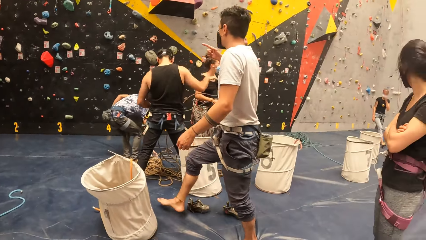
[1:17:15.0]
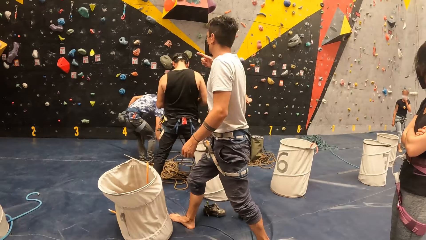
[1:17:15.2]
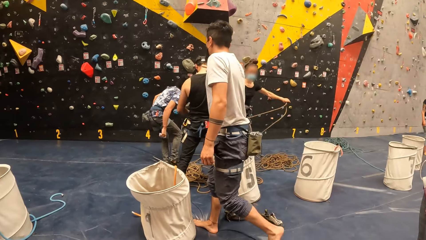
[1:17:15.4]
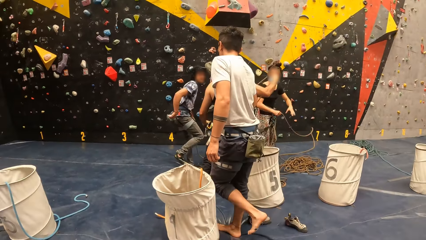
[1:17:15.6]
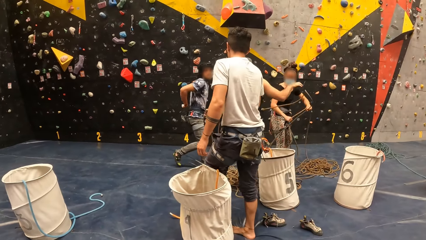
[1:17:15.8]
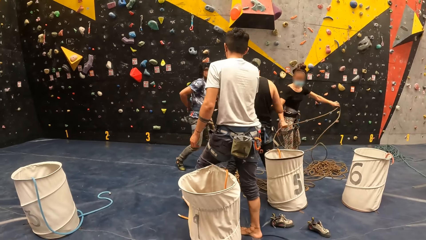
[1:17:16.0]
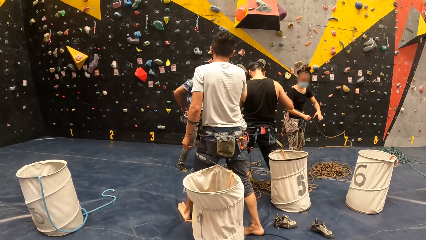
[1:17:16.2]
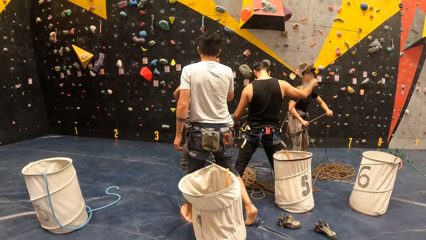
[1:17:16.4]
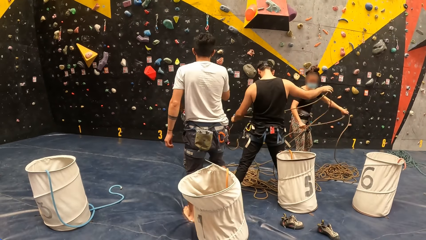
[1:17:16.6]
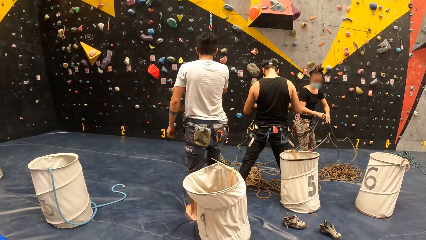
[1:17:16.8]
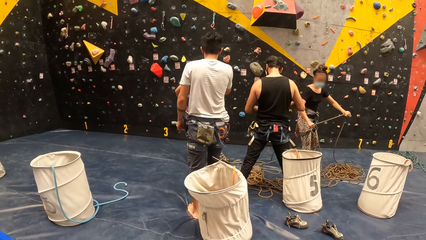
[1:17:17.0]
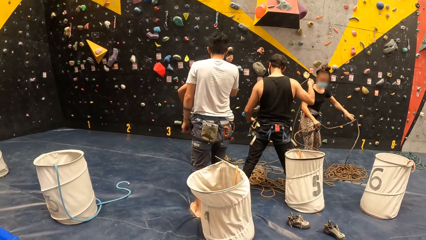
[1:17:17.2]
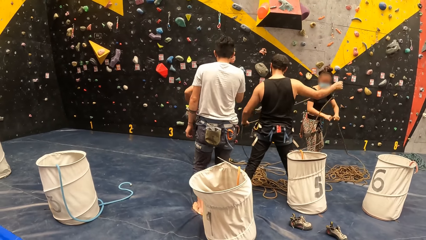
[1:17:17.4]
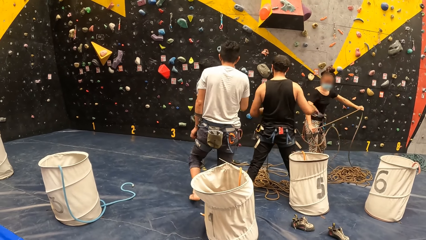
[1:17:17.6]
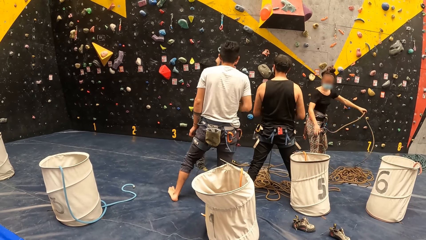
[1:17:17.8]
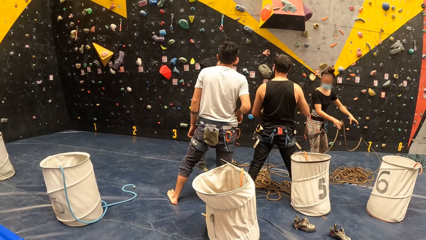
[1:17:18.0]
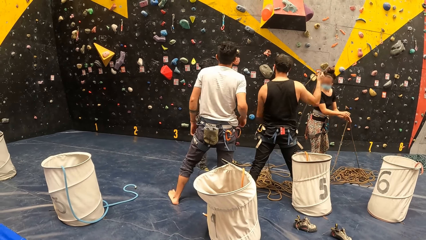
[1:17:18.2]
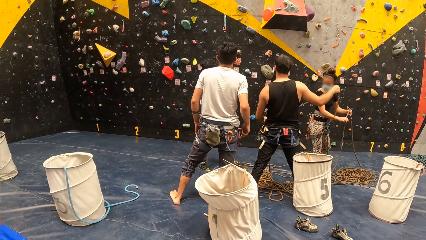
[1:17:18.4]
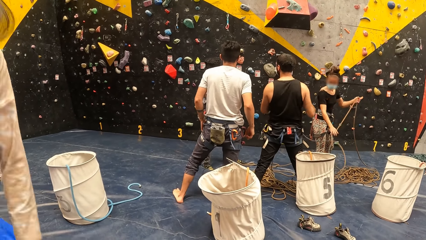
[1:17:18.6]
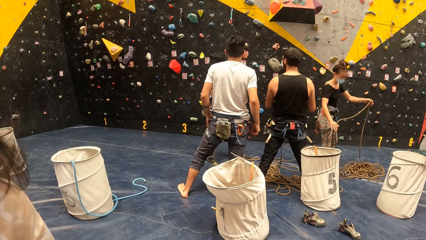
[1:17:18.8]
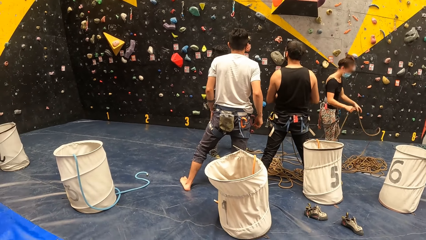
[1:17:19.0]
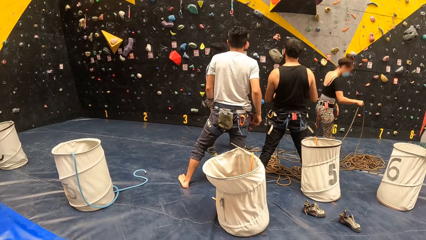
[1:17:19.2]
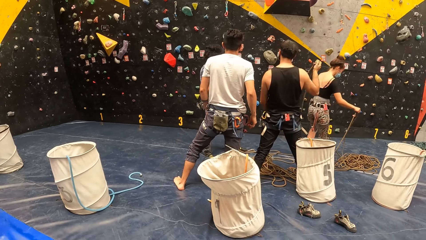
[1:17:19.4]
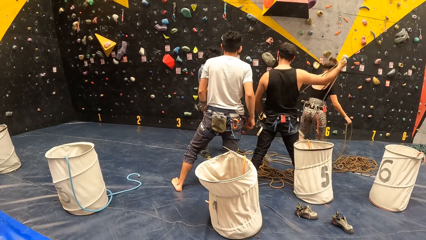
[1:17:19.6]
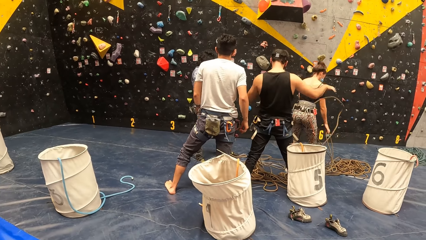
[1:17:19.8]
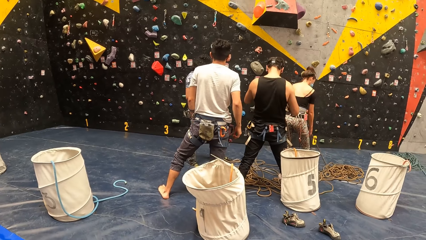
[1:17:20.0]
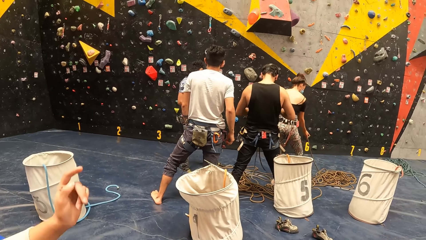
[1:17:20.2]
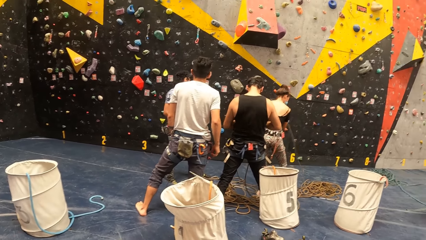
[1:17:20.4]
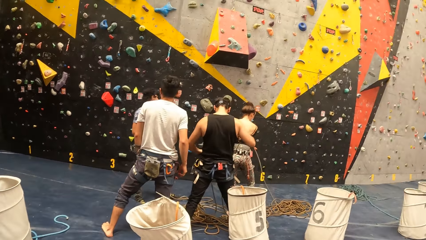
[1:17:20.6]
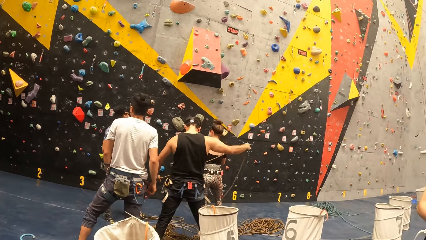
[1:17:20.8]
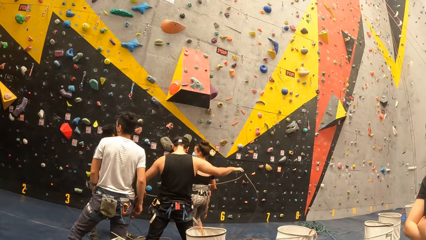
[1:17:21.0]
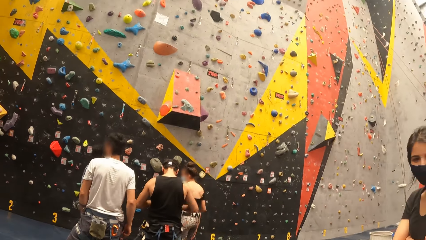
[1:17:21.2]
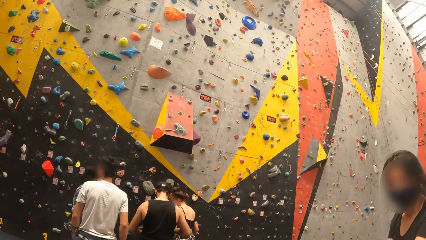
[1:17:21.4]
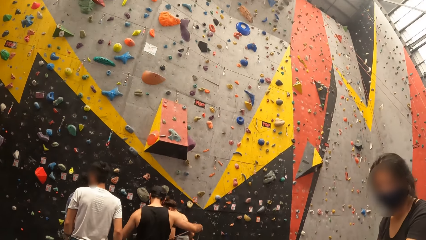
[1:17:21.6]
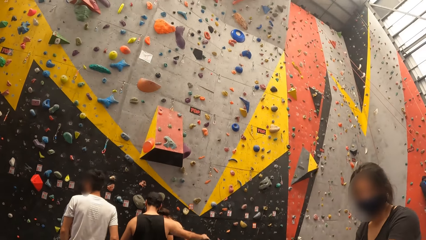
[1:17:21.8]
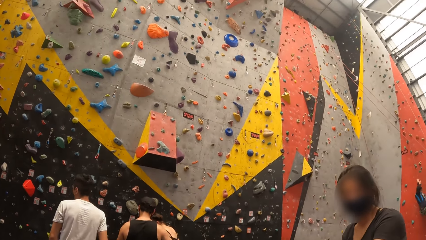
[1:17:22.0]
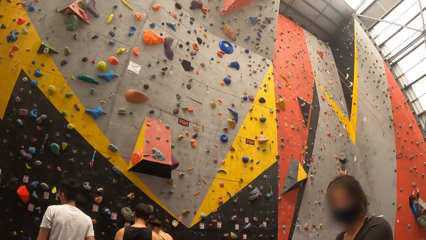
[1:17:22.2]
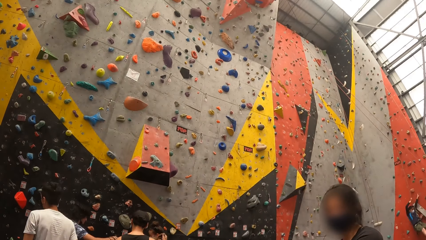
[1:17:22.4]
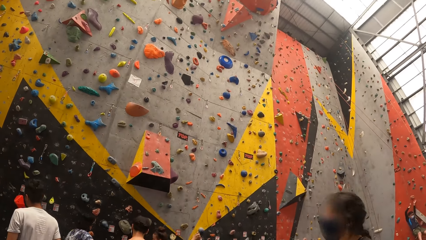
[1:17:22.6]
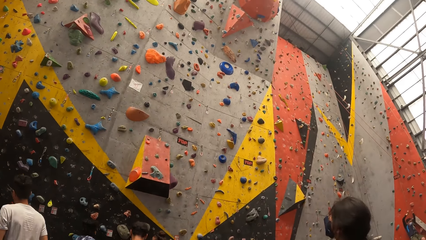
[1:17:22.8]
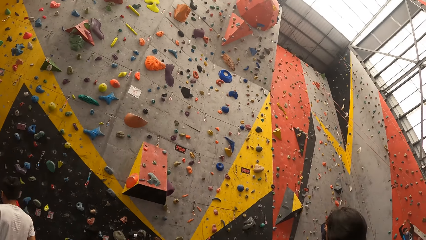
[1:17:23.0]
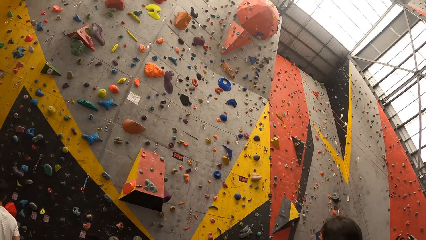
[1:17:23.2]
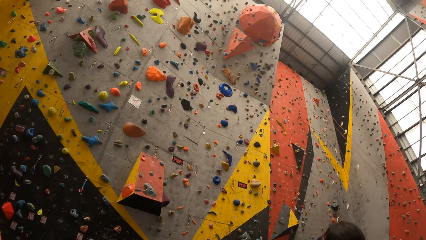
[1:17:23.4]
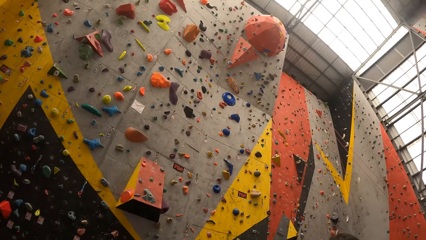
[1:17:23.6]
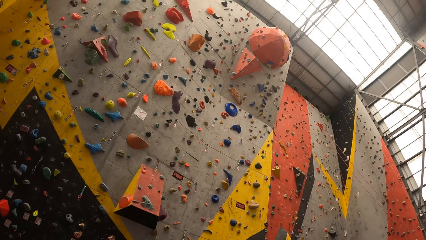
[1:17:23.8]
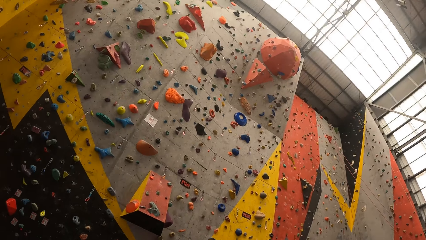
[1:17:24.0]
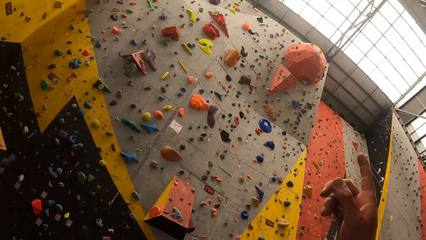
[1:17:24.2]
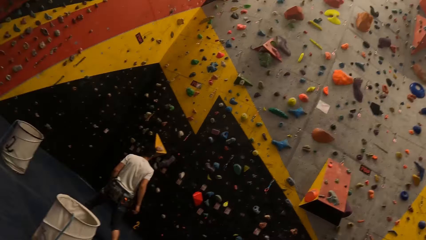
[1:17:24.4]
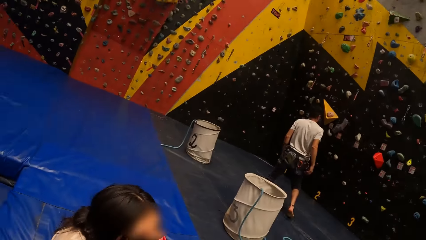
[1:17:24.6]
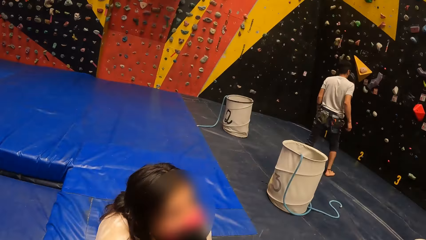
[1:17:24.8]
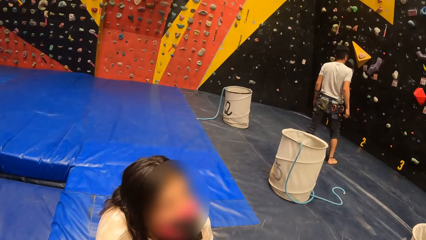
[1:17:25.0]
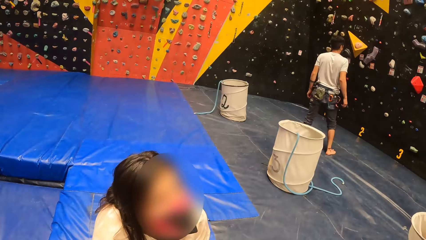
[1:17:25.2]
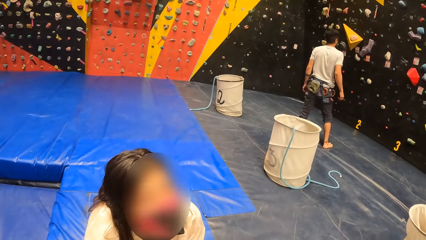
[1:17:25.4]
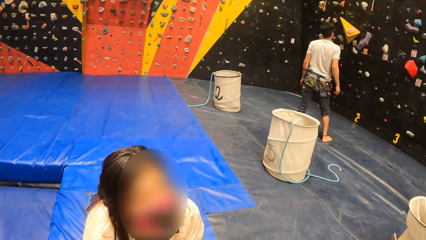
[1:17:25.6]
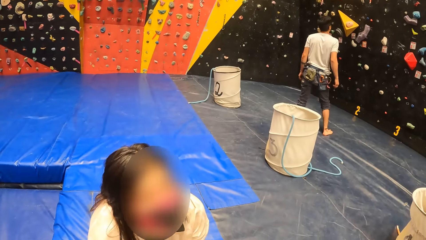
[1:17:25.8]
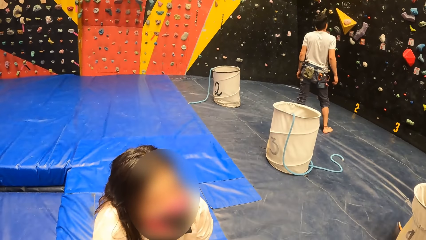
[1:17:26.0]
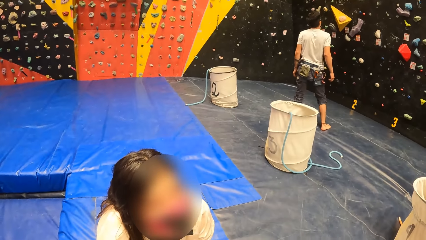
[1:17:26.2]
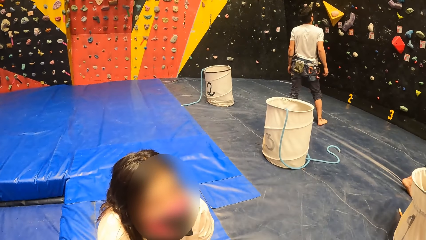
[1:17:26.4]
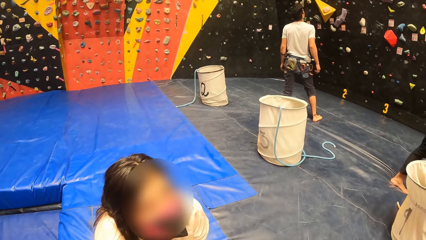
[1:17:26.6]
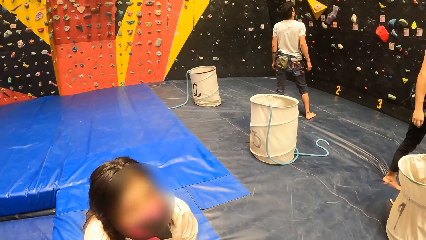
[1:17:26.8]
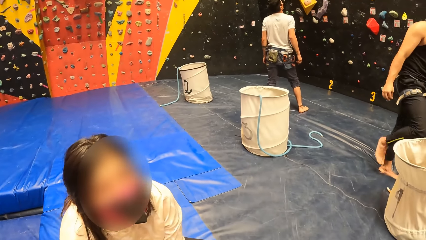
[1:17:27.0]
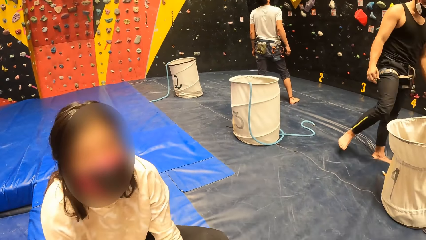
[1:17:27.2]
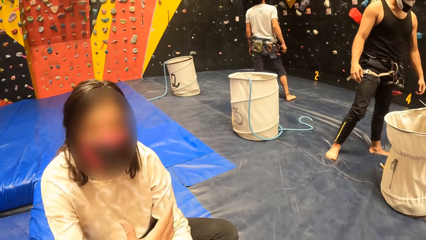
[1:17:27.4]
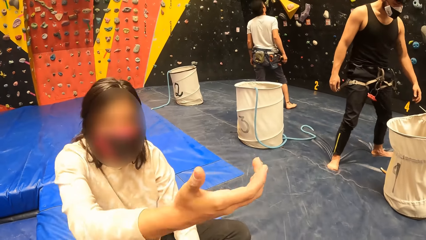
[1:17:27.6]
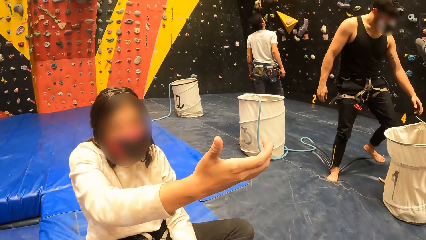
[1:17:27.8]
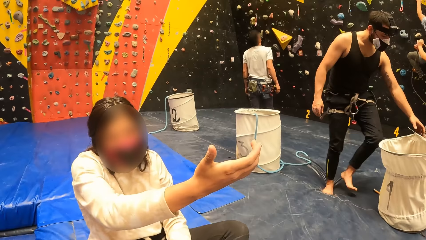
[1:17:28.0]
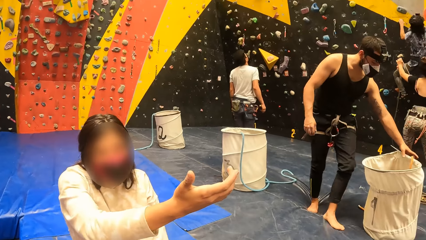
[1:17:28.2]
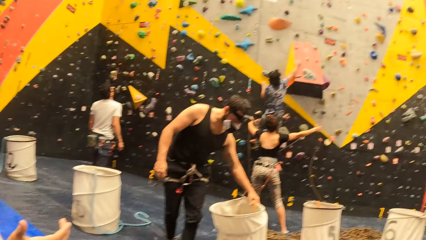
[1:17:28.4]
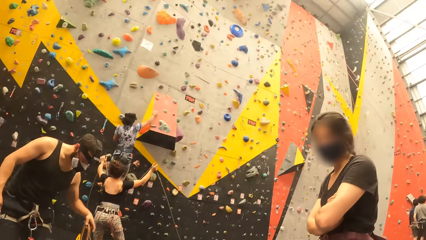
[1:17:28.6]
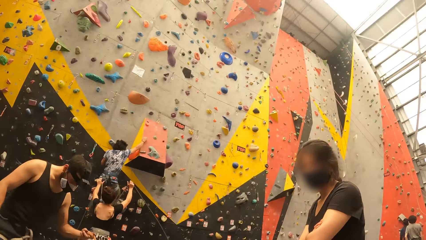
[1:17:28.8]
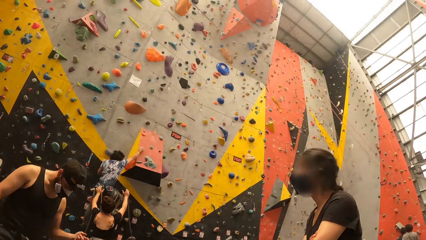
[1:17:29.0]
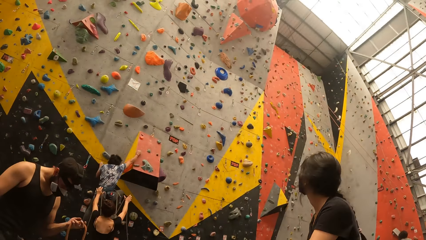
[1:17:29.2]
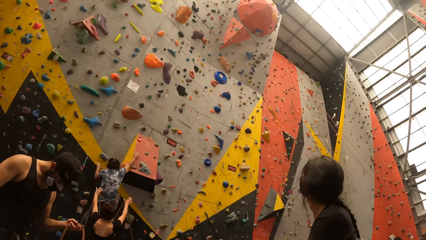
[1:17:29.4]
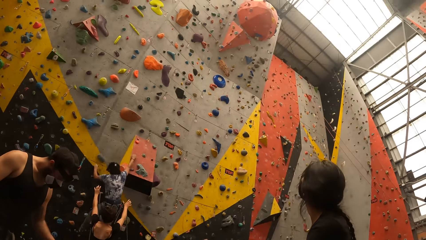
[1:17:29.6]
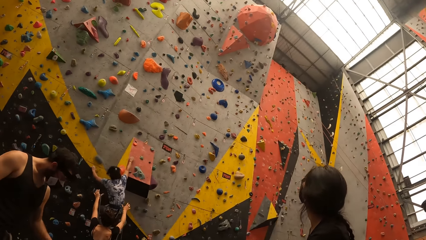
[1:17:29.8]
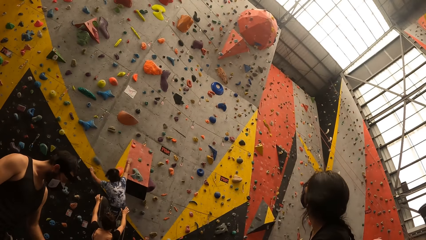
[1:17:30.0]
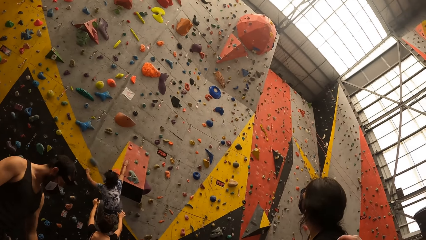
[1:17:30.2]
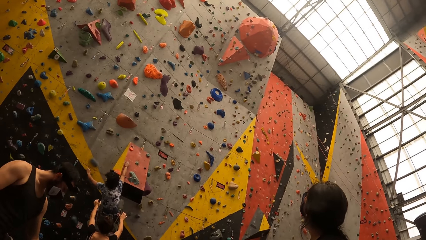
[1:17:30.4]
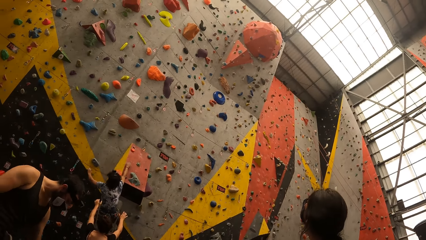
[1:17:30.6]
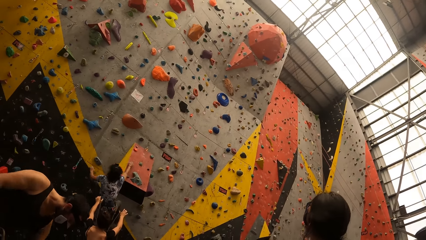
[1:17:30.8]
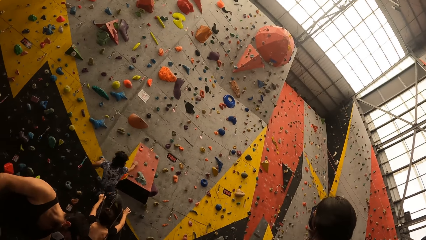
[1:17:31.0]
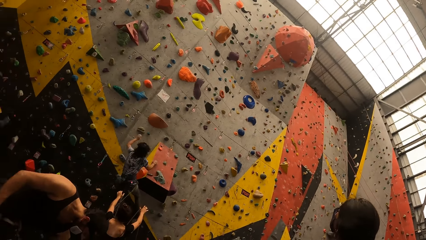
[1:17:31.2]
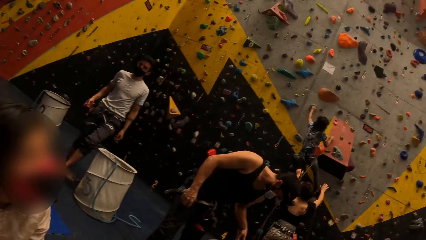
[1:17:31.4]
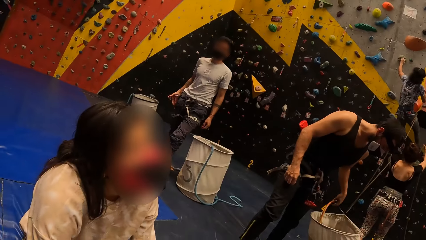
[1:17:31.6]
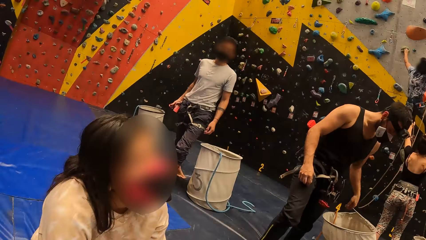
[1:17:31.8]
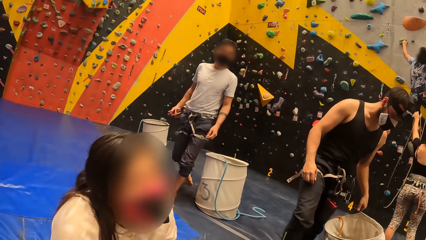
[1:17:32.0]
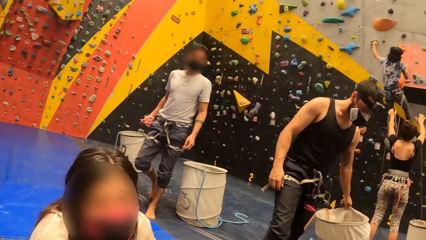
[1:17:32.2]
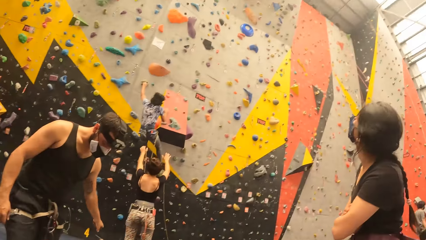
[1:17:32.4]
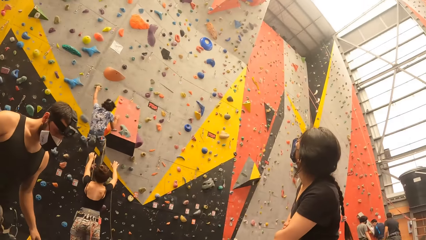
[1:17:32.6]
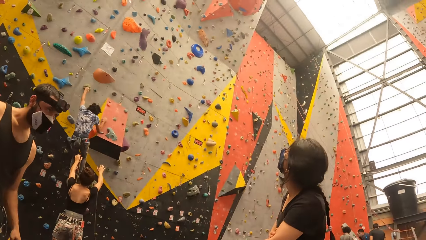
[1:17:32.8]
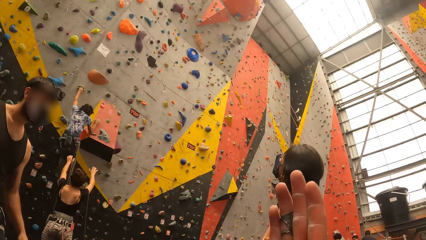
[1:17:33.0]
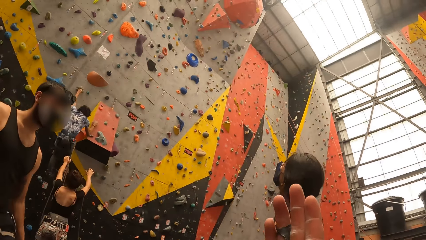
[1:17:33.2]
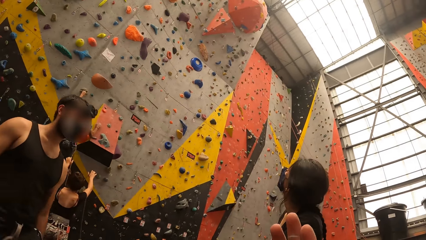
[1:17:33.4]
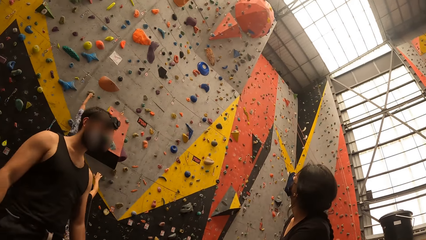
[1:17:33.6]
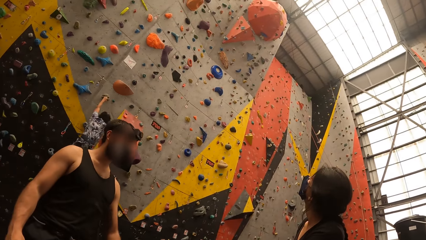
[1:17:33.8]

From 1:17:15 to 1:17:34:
The camera wearer looks around indoor wall climbing. They look at the person. They look around indoor wall climbing.
